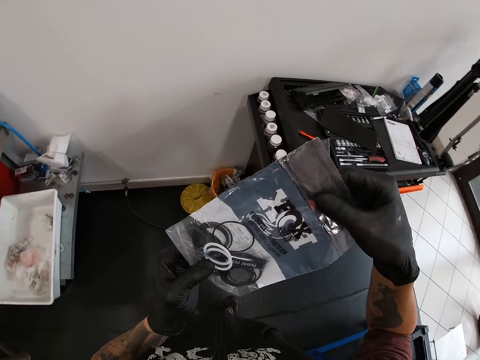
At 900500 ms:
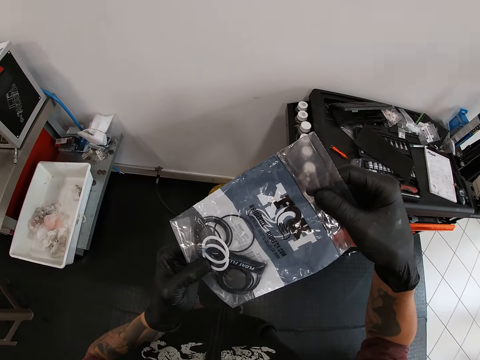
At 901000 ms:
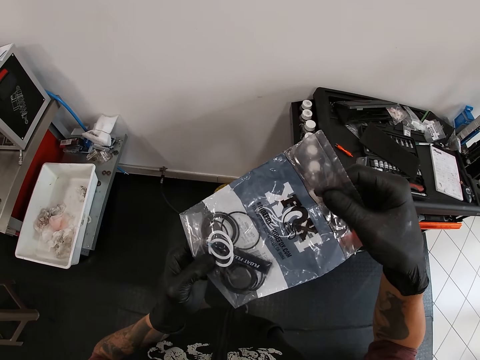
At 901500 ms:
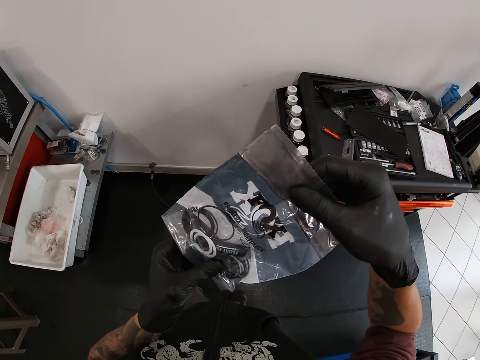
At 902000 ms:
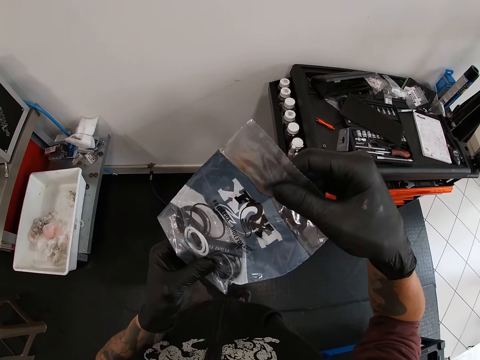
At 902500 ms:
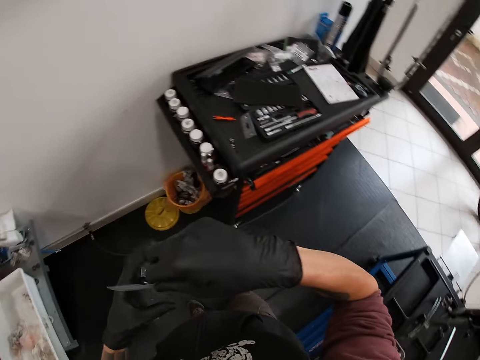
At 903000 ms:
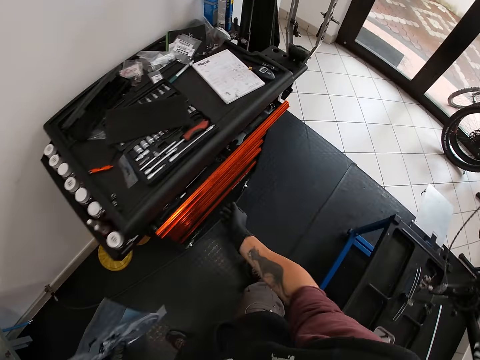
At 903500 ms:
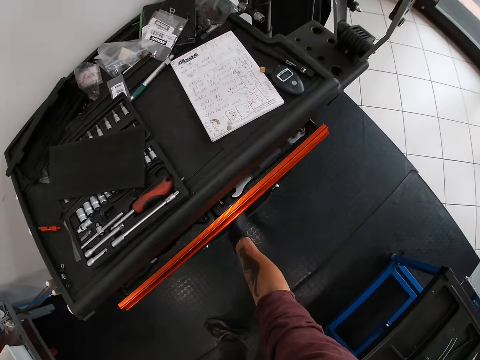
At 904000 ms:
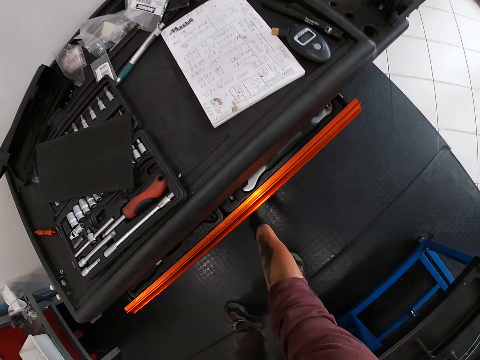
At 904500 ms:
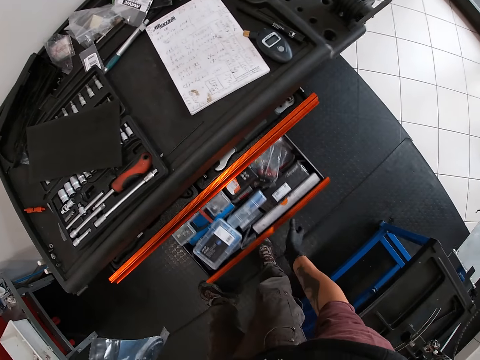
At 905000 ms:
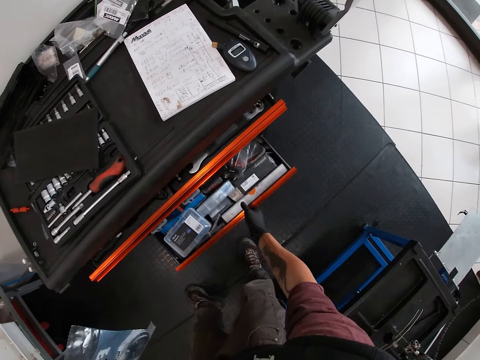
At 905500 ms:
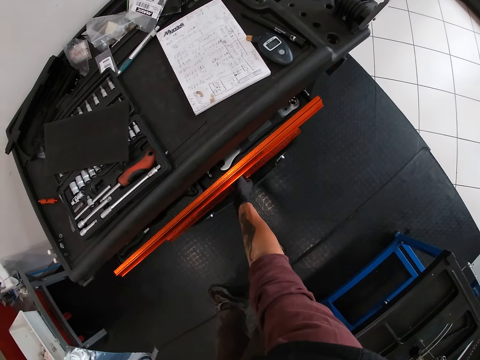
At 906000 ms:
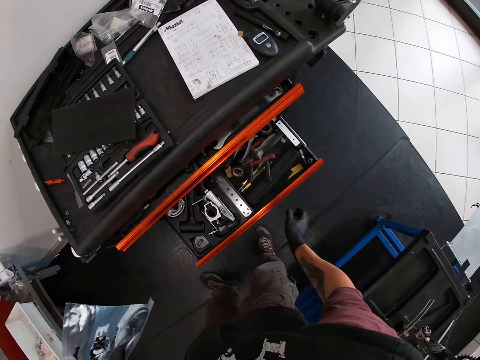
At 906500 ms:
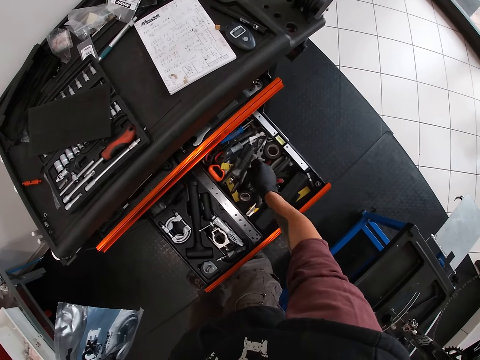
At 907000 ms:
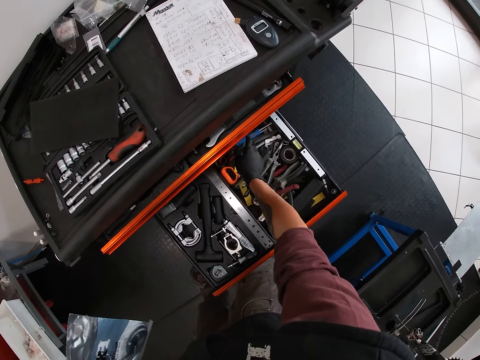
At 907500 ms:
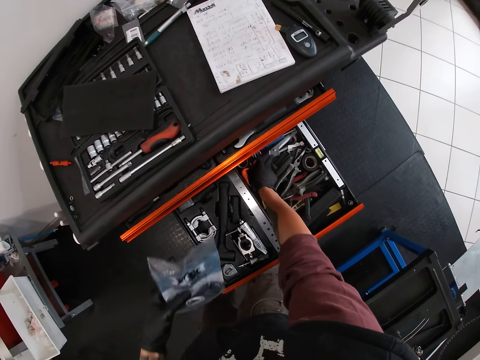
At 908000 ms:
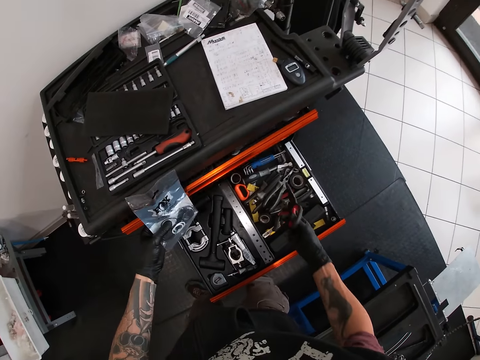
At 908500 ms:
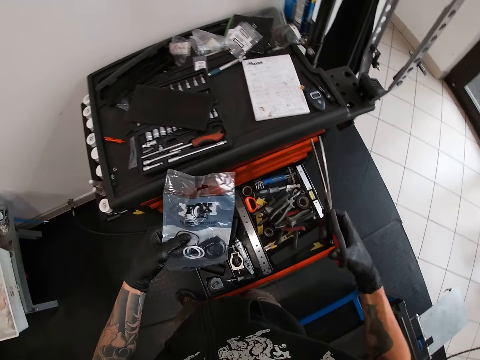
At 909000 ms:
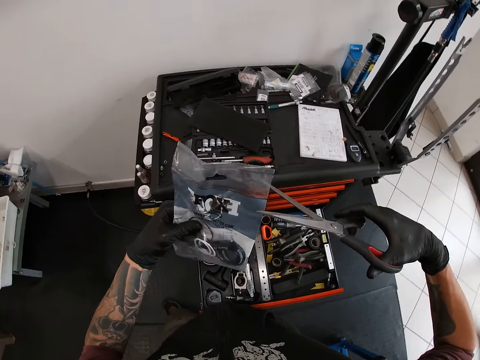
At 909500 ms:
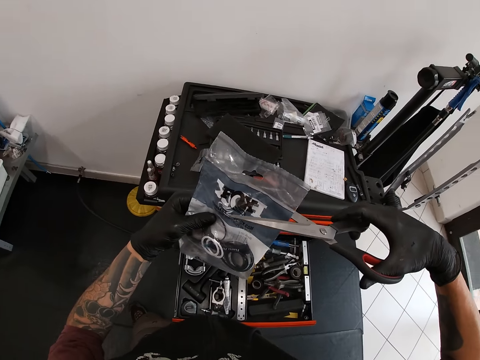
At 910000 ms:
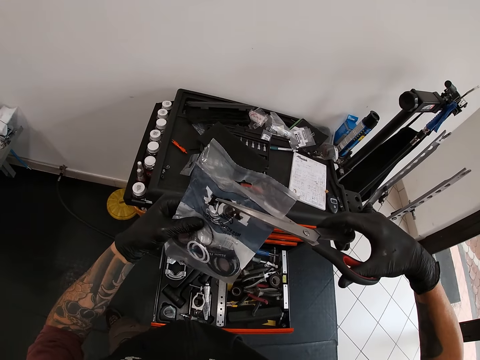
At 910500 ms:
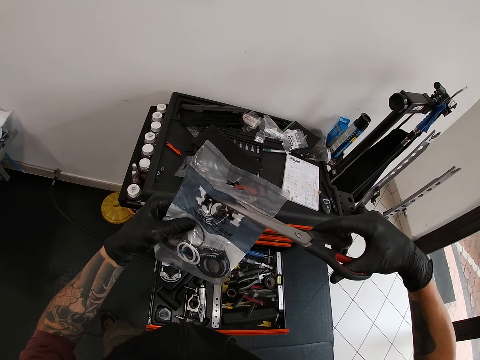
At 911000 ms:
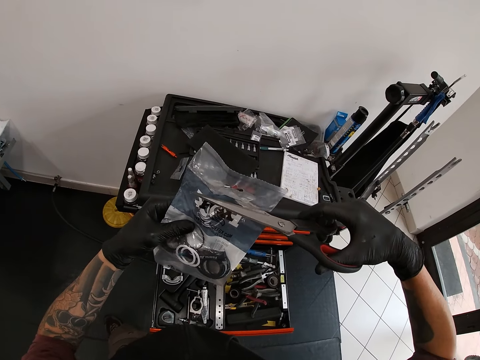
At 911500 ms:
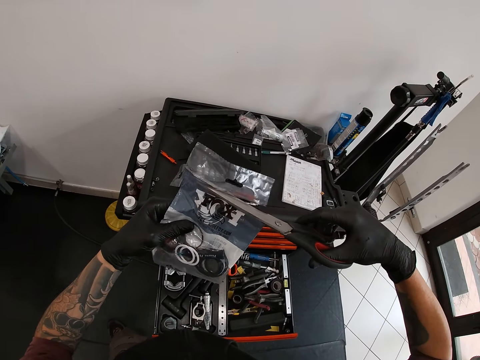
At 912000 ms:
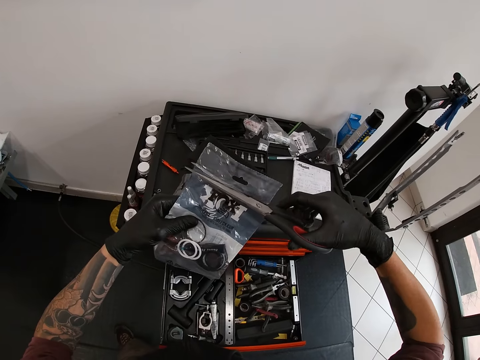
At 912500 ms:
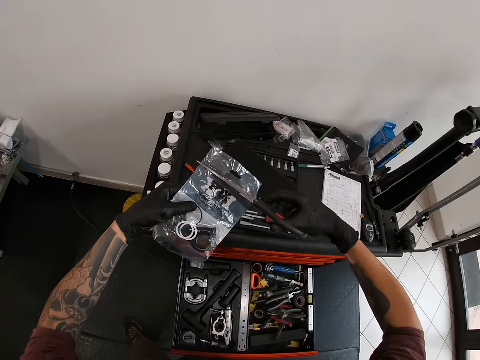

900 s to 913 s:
The camera wearer opens a drawer with his right hand. He closes the drawer with his right hand. He opens the drawer with his right hand. He picks up scissors from the drawer with his right hand. He closes the drawer with his left hand. He cuts open the pack of rubbers with the scissors in his right hand.

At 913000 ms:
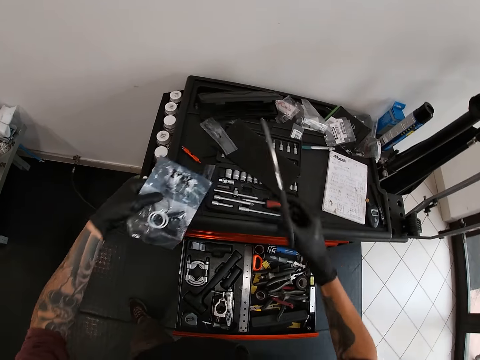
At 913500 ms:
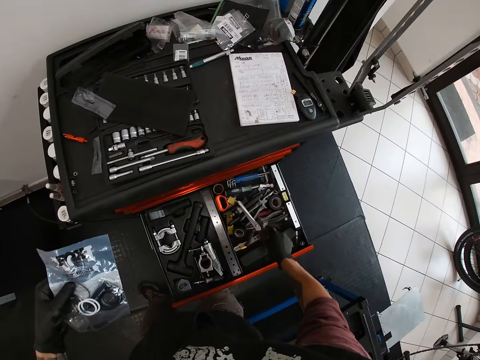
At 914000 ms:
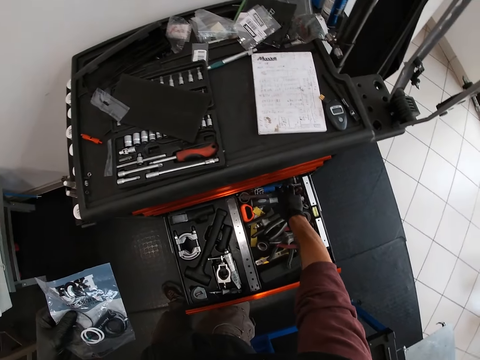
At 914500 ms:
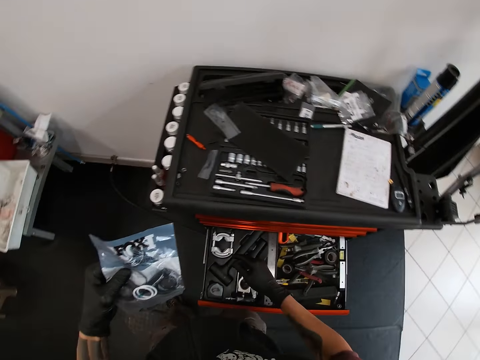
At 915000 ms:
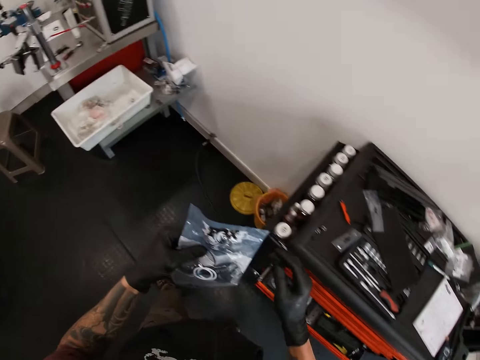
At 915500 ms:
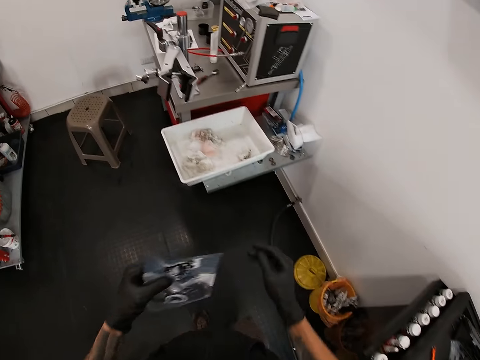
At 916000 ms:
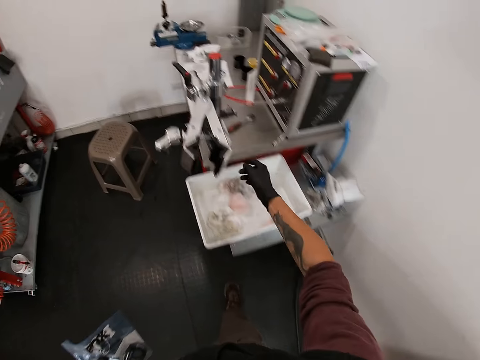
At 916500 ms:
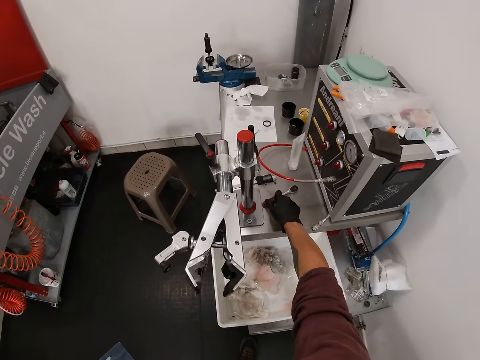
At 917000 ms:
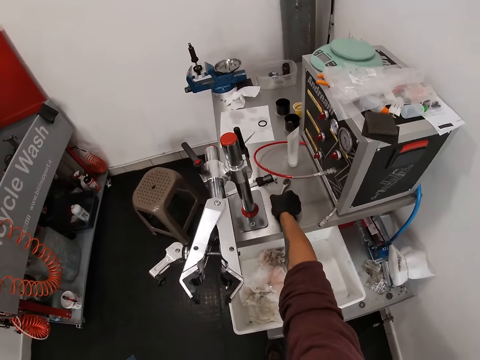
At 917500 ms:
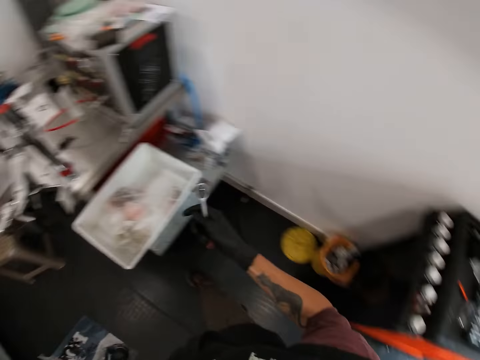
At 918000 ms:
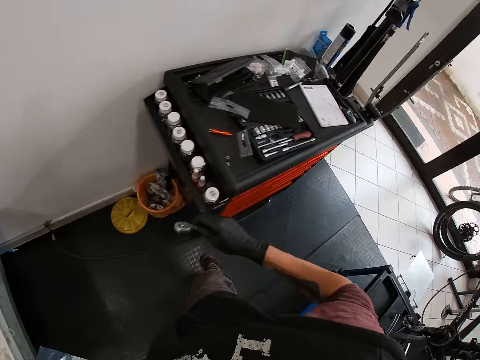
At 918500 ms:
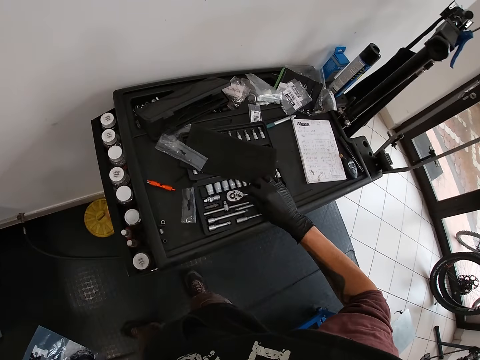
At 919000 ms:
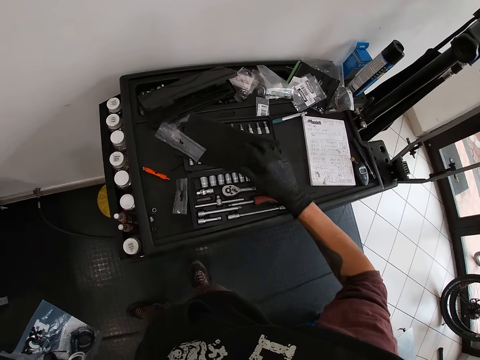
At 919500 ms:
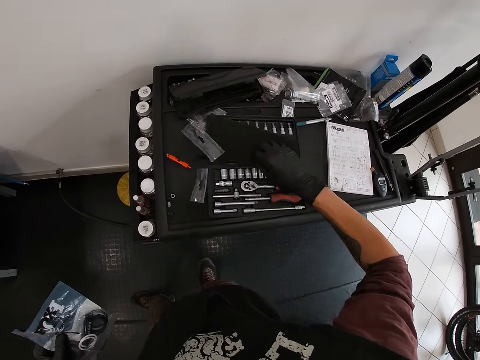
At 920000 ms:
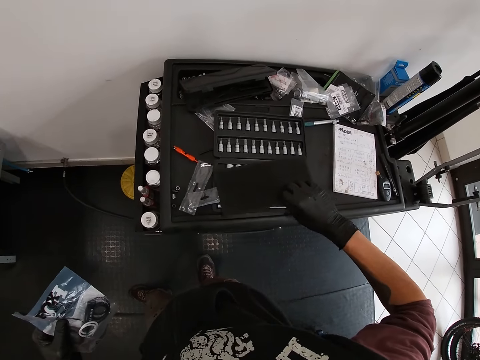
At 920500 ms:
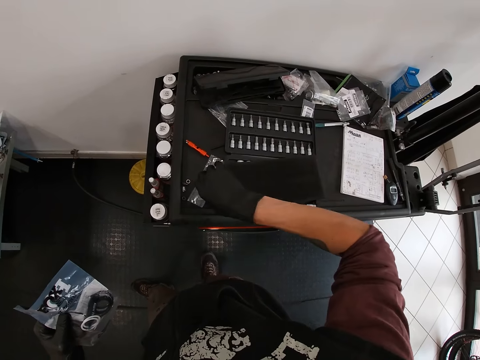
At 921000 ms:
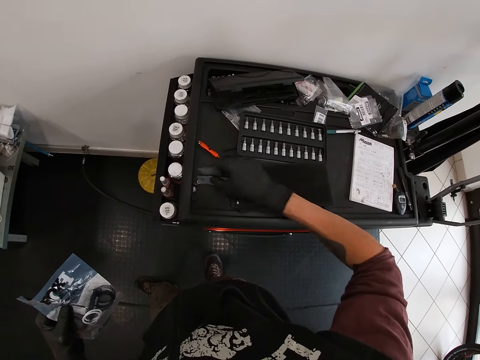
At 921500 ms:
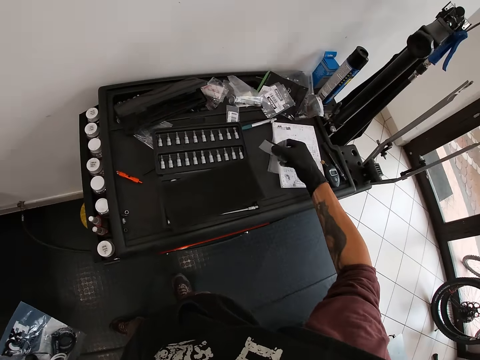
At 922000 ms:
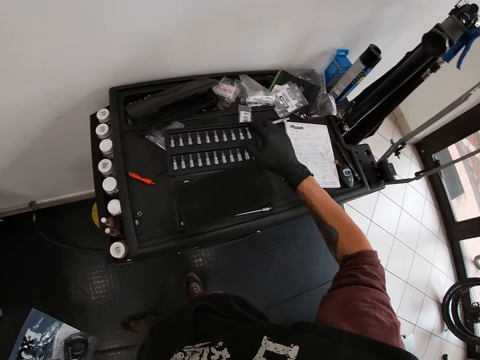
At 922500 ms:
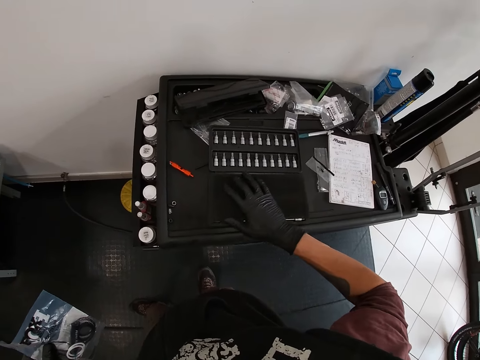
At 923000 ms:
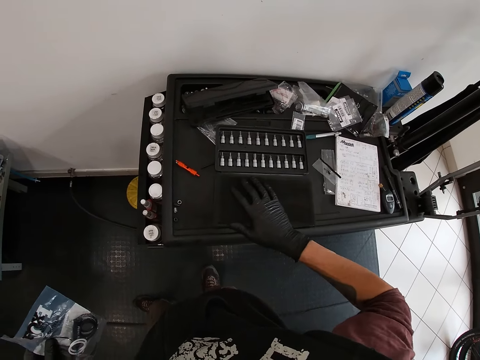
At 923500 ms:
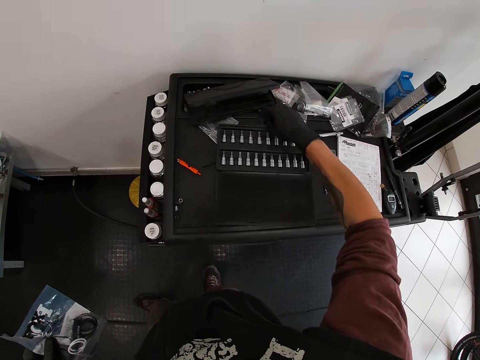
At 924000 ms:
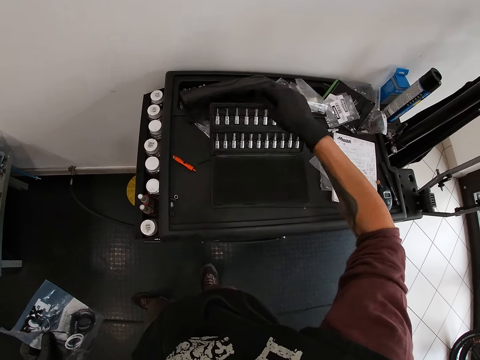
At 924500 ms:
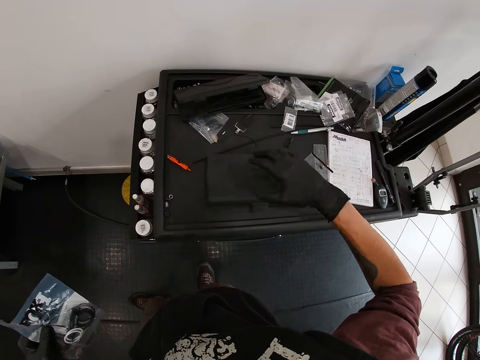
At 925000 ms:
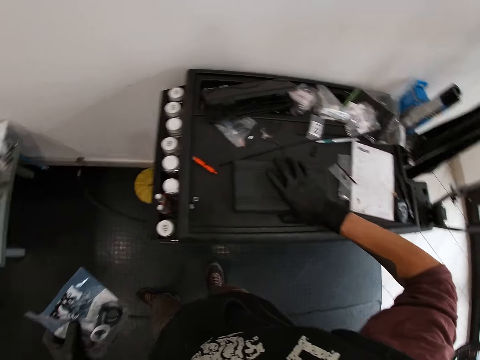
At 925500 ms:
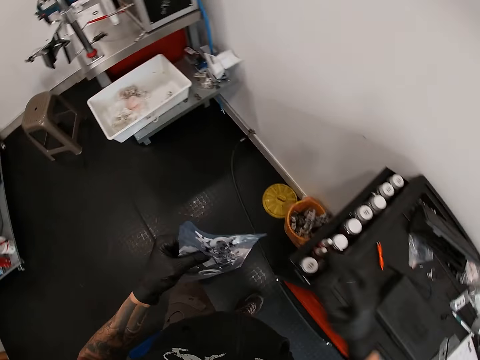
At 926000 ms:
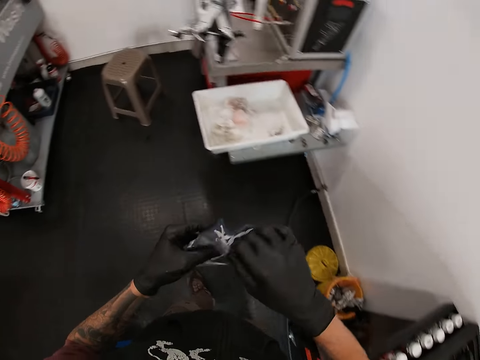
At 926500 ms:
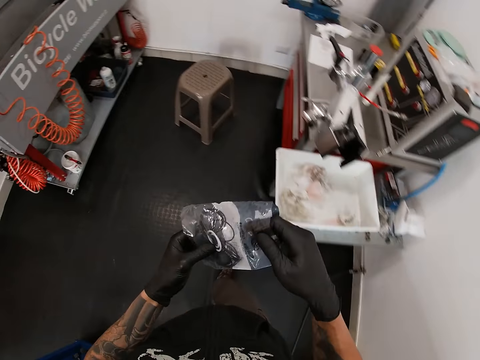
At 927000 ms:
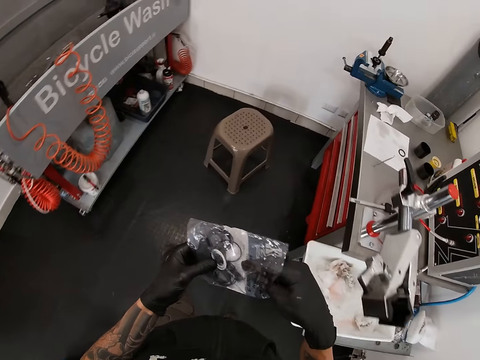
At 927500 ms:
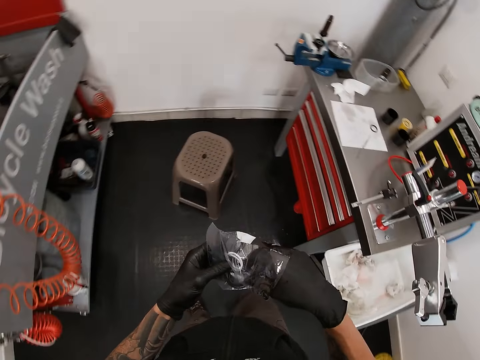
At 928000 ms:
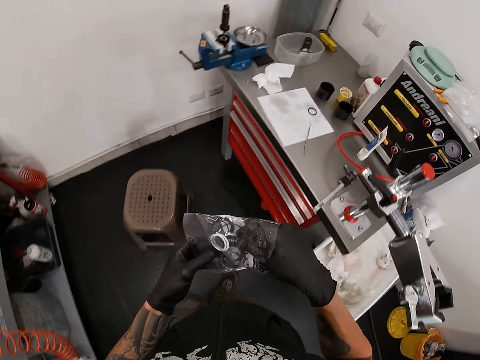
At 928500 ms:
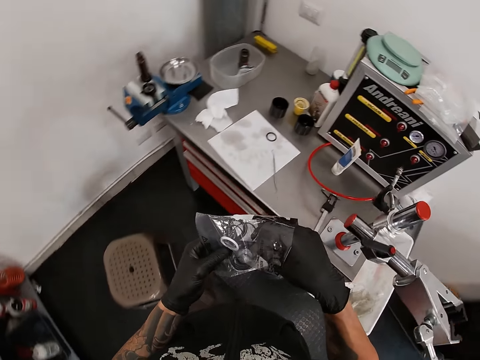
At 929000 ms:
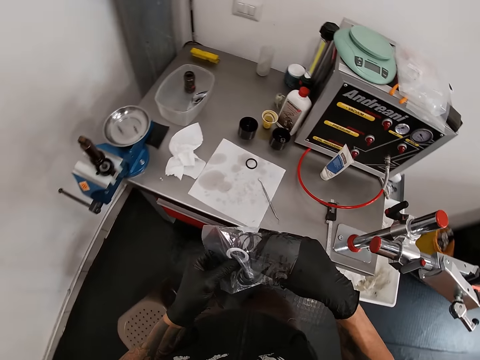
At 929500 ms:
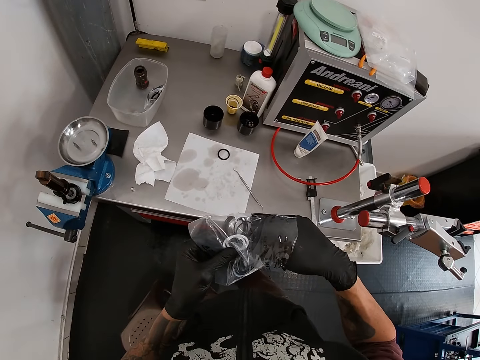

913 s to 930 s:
The camera wearer drops the scissors into the drawer with his right hand. He closes the drawer with his right leg. He picks up a spanner from the table with his right hand. He drops the spanner on a spanner box with his right hand. He covers the spanner on the spanner box with a piece of cloth or paper. He touches the paper. He adjusts plastic packs on the table drawer. He picks up the paper and places down the paper. He adjusts the piece of cloth on the spanner box with his right hand. He closes the spanner box with his right hand. He removes a rubber from the pack of rubbers with his right hand. He dips his hand in the package.
